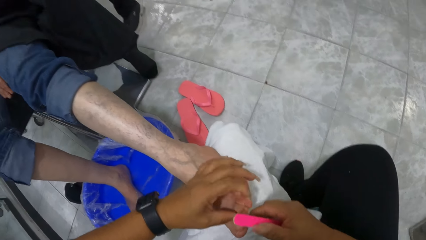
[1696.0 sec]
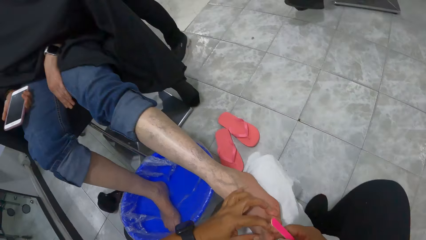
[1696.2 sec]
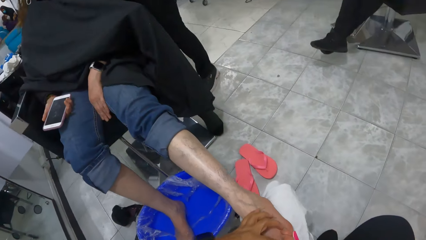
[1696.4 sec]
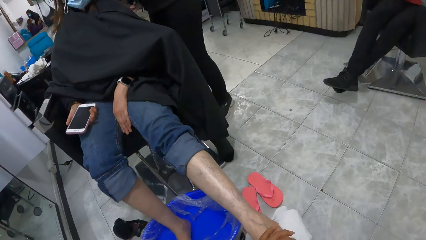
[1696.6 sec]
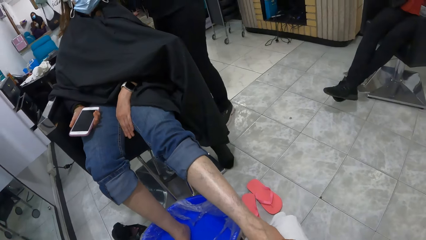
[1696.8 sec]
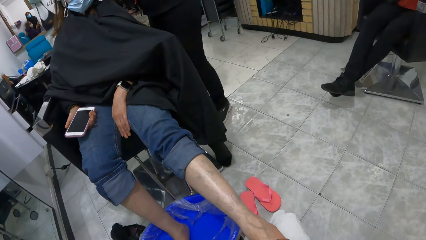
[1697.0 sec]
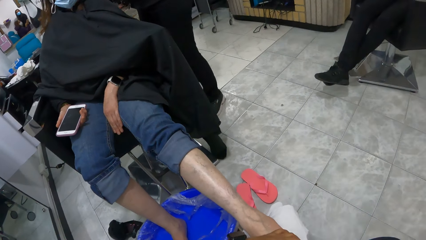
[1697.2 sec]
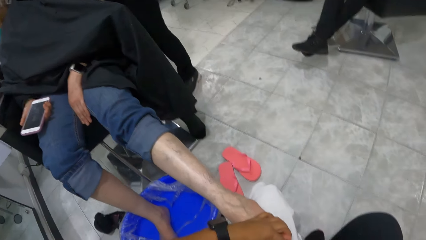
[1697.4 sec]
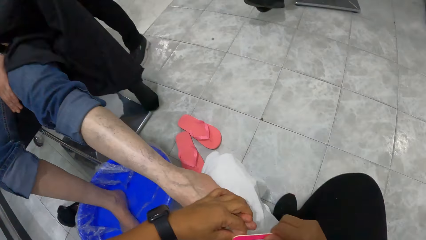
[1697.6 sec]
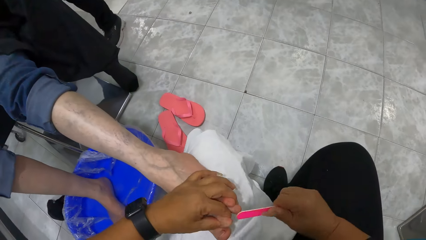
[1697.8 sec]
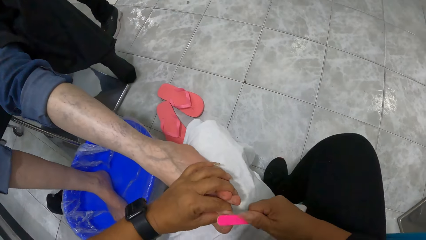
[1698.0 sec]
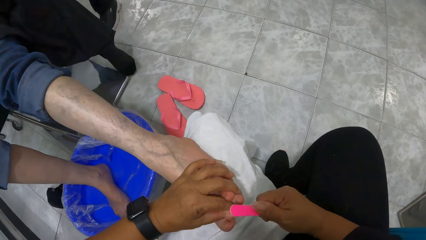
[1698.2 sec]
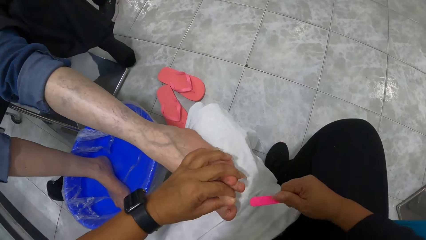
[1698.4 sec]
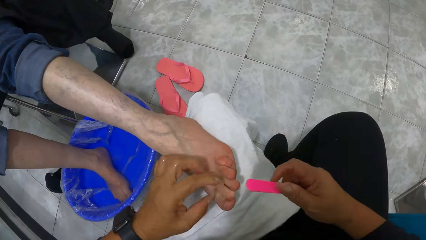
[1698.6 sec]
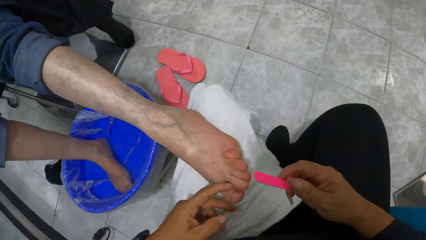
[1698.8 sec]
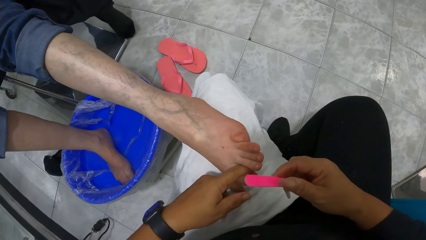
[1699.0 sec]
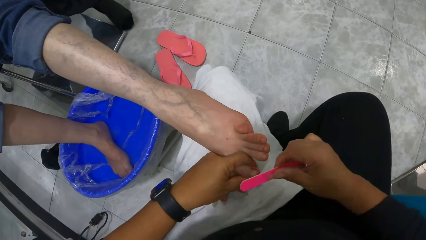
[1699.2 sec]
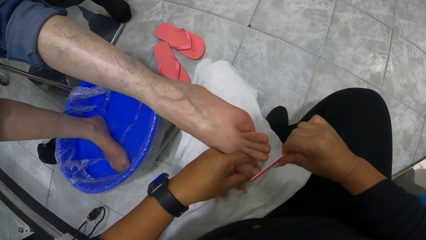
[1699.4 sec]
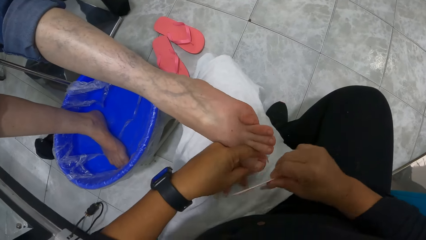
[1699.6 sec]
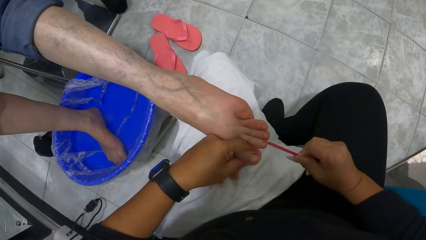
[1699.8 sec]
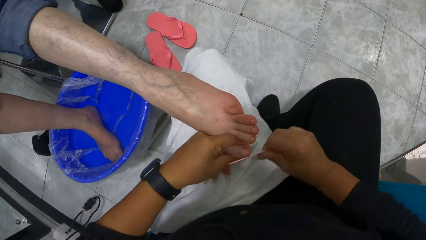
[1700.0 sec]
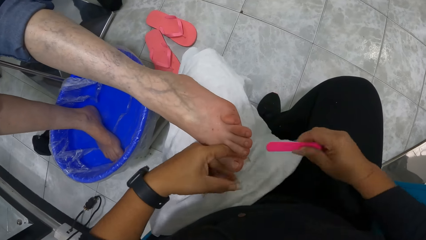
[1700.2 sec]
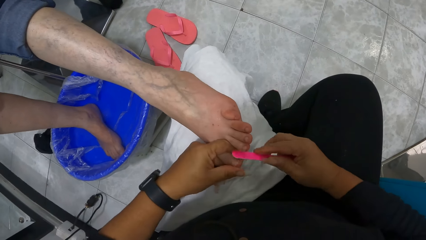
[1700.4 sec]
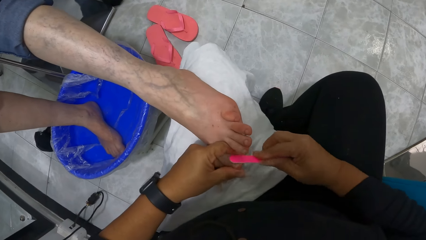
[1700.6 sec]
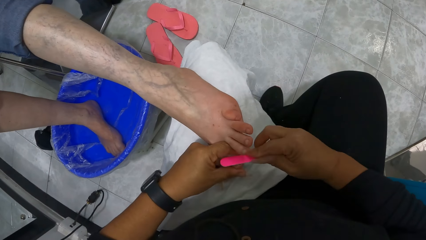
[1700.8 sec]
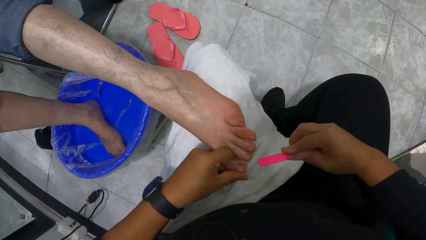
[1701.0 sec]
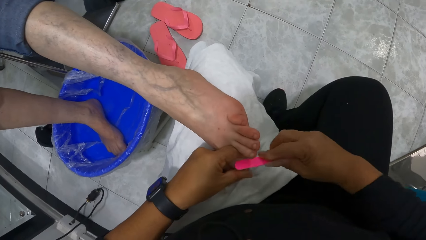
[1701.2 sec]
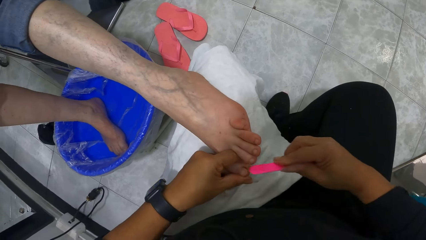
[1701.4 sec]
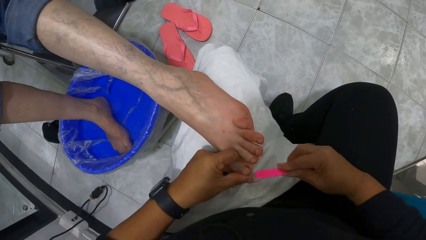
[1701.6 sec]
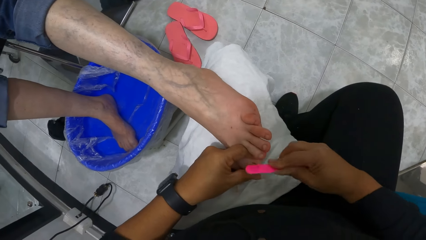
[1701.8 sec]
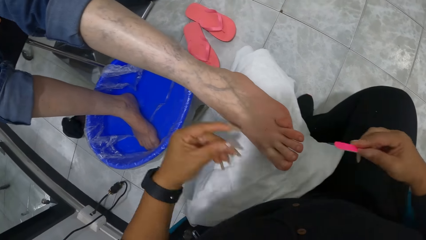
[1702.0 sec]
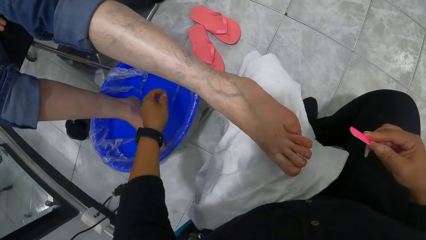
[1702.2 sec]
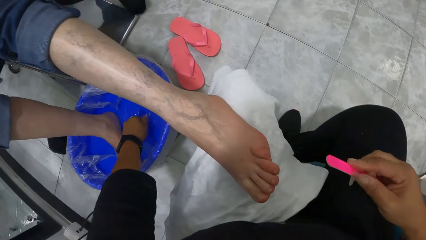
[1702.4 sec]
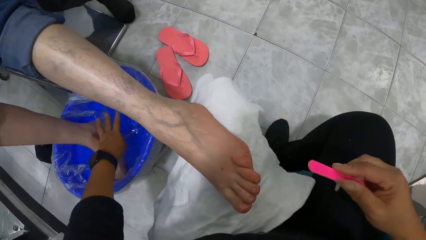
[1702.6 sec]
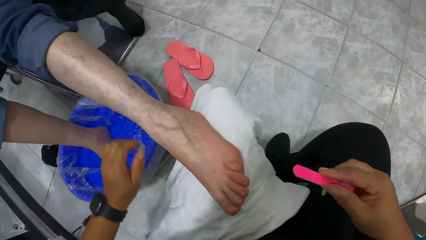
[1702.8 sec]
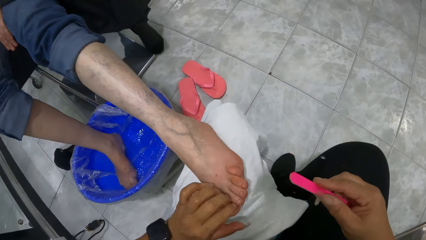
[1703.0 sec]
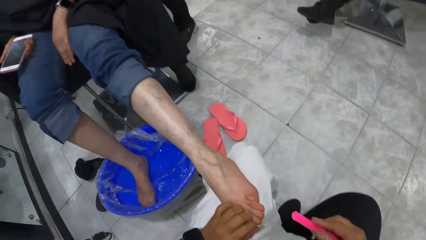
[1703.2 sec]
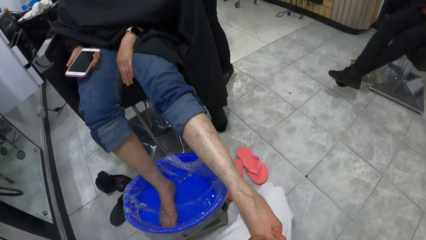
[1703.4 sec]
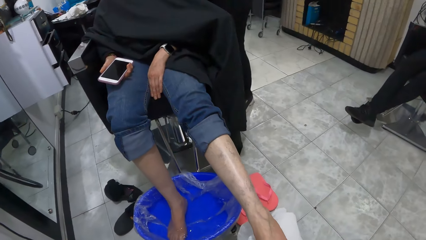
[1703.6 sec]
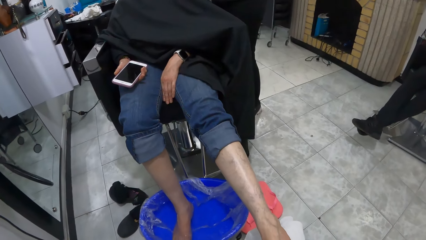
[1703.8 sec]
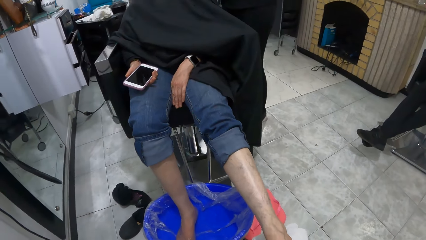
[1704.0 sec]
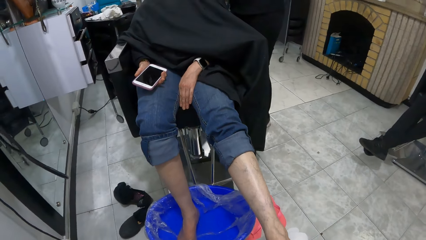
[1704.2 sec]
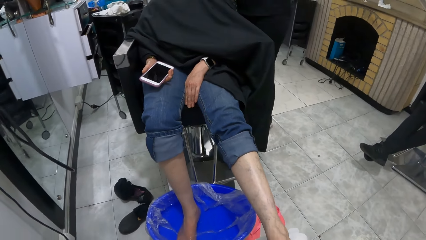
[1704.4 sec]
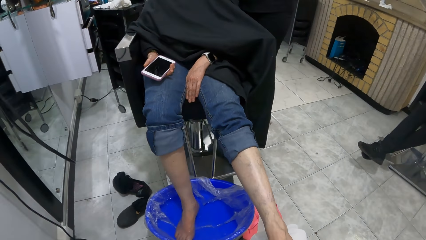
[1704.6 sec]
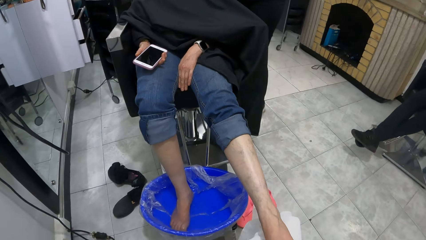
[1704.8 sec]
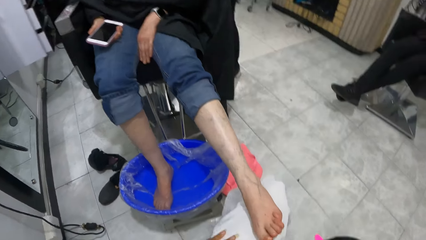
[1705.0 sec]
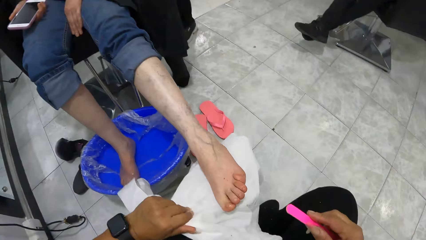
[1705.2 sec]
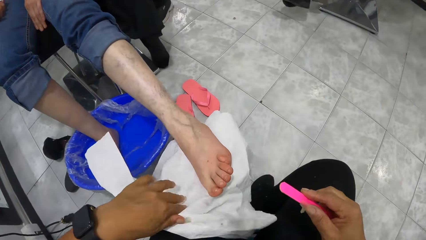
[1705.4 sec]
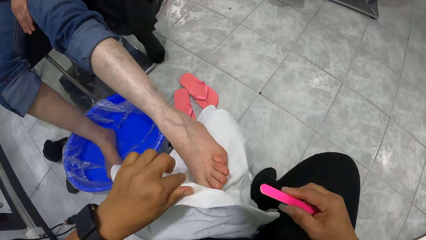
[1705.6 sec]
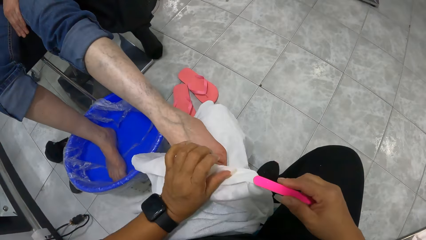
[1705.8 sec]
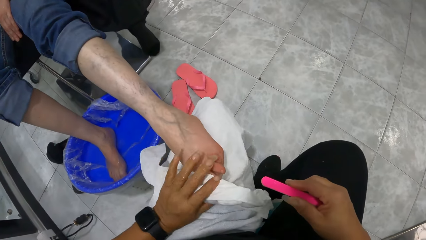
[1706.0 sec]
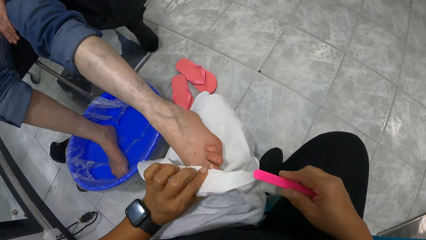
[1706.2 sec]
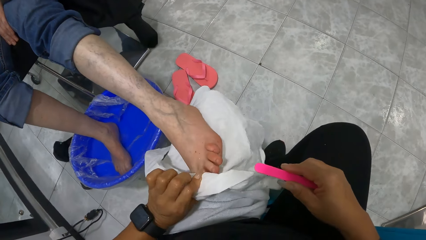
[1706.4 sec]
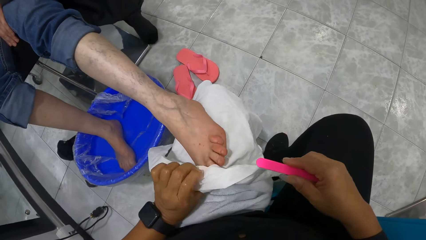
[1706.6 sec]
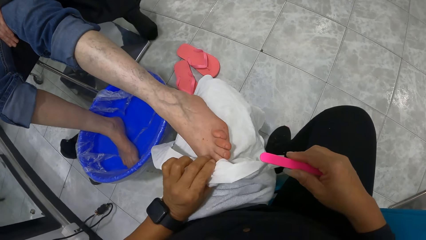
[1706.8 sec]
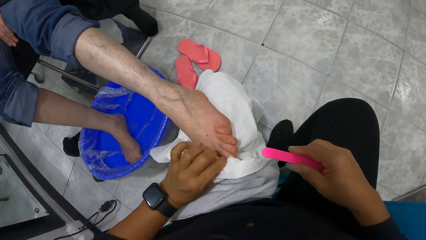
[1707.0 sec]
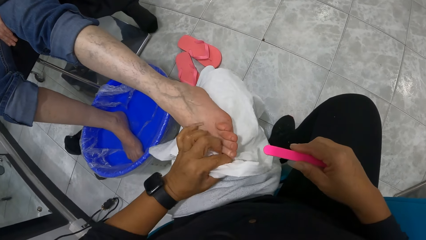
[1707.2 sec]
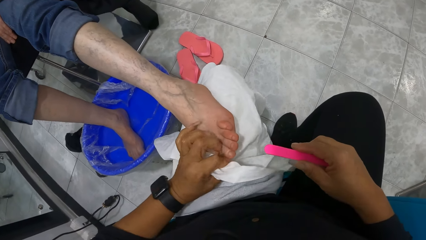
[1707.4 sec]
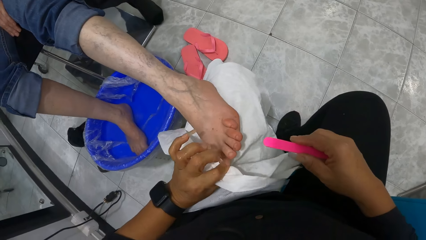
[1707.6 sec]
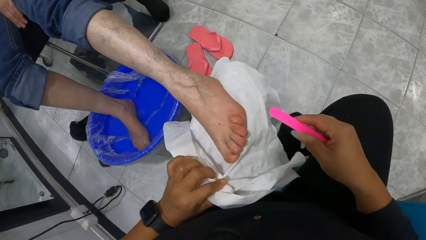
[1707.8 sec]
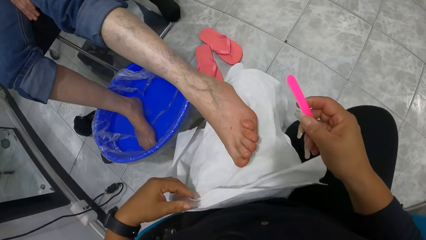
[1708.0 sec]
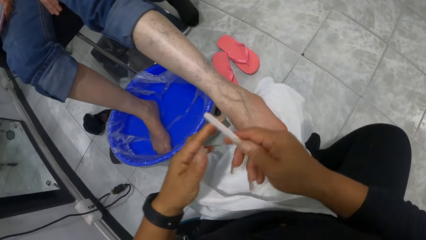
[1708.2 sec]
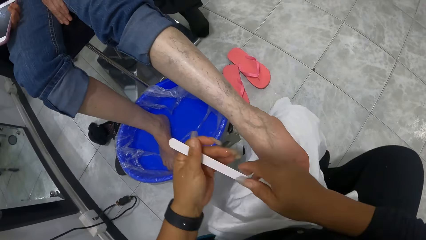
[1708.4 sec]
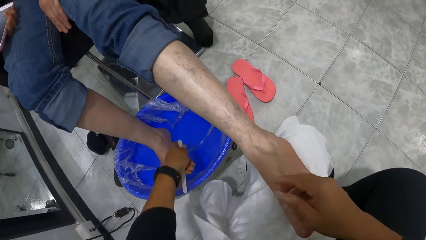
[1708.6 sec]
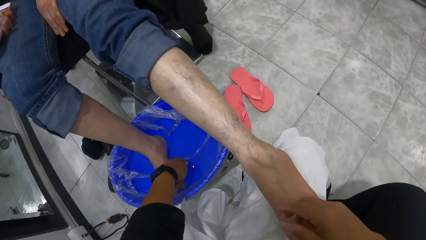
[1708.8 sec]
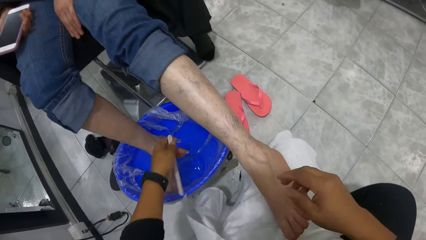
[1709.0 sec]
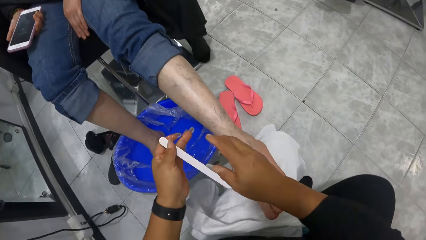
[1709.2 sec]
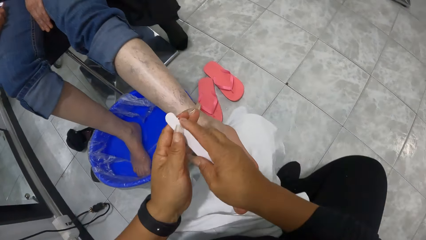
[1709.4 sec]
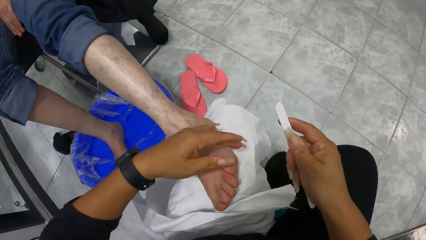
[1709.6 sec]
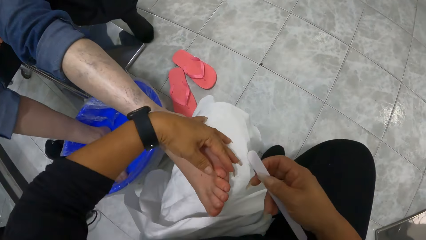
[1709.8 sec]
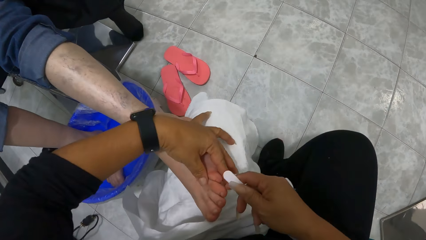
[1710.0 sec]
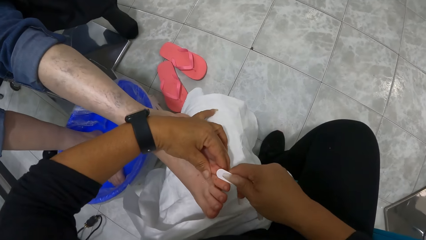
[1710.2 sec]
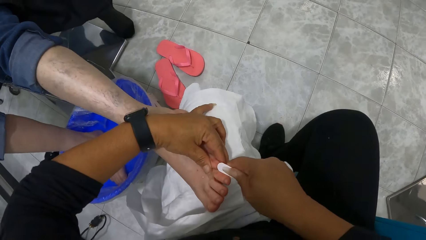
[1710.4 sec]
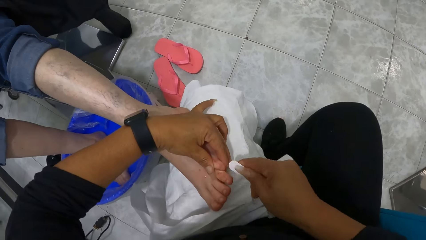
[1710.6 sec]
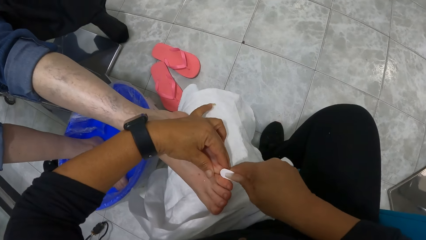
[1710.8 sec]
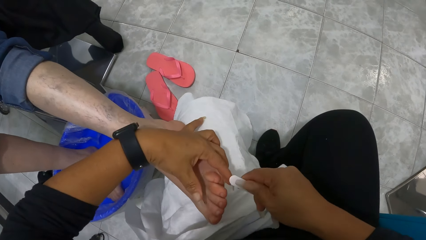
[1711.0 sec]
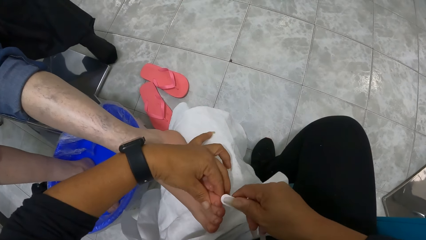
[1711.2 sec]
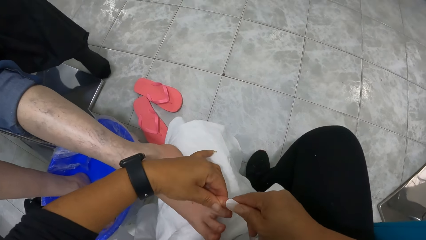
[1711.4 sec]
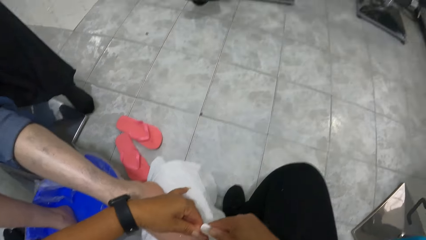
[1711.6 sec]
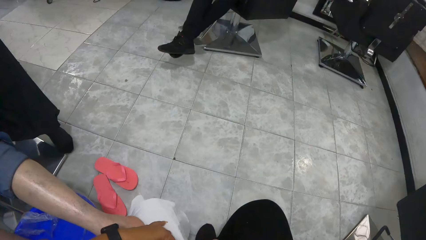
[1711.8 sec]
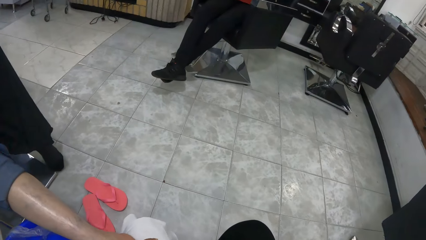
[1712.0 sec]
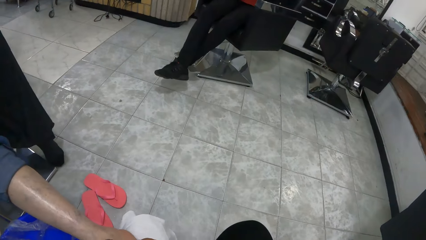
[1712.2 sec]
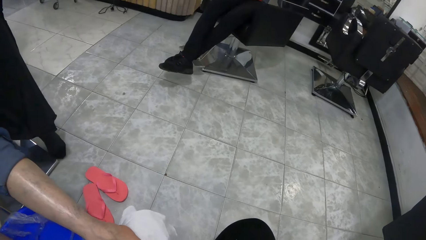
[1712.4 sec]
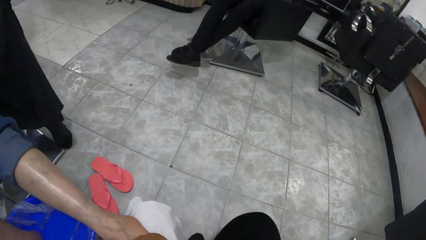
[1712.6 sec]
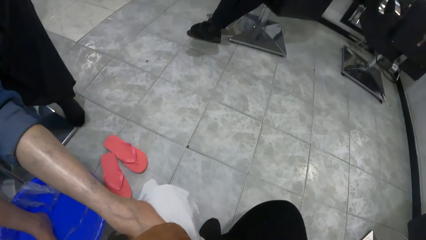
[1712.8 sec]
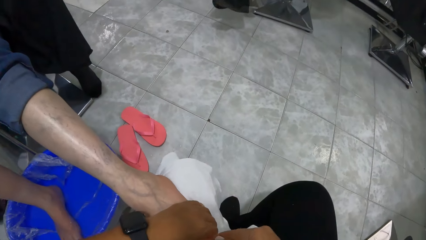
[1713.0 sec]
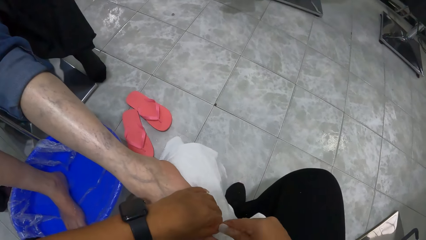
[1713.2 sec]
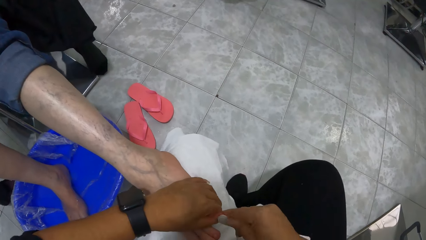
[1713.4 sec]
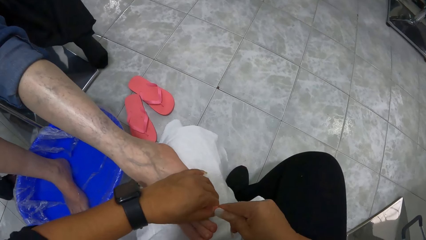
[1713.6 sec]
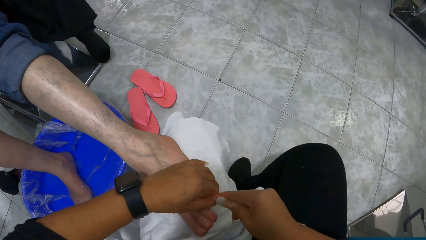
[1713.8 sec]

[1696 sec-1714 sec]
The camera wearer holds the left pointer toe of the woman with both hands. She files the left pointer toe of the woman with the nail file in her right hand. She holds the left big toe of the woman with both hands. She files the left big toe of the woman with the nail file in her right hand. She dips her left hand into the bowl of water. She holds the left big toe of the woman with her left hand. She holds the towel on her thigh with her left hand. She cleans the left toes of the woman with the towel in her left hand. She transfers the nail file from her right hand to her left hand. She dips the nail file in her left hand into the bowl of water. She transfers the nail file from her left hand to her right hand. She holds the left pinky toe of the woman with her left hand. She files the left pinky toe of the woman with the nail file in her right hand. She holds the left ring toe of the woman with her left hand. She files the left ring toe of the woman with the nail file in her right hand.
